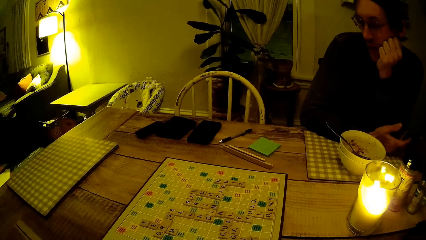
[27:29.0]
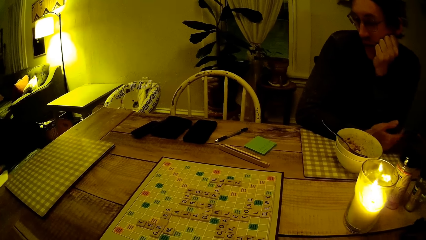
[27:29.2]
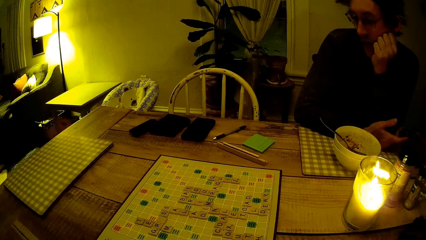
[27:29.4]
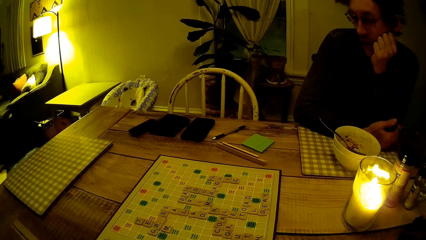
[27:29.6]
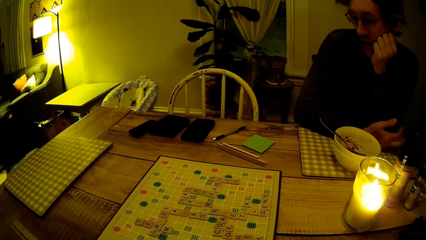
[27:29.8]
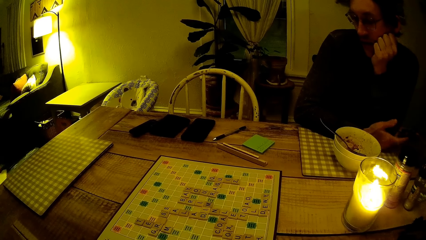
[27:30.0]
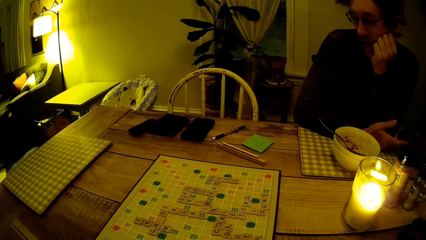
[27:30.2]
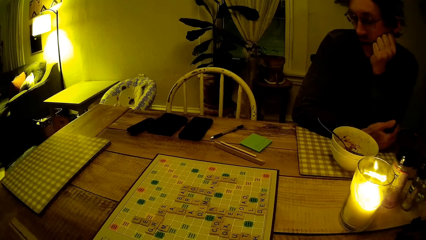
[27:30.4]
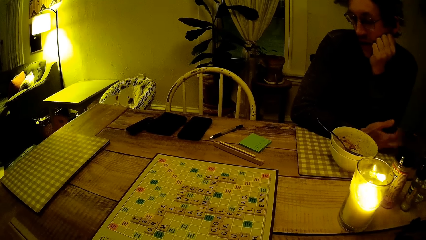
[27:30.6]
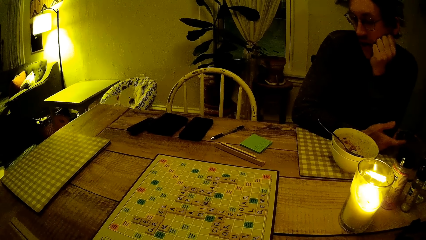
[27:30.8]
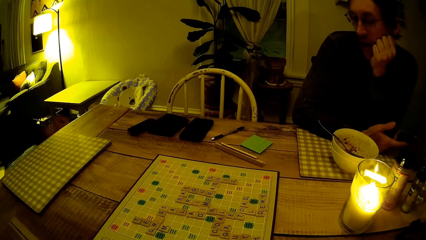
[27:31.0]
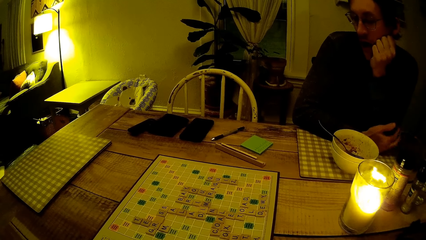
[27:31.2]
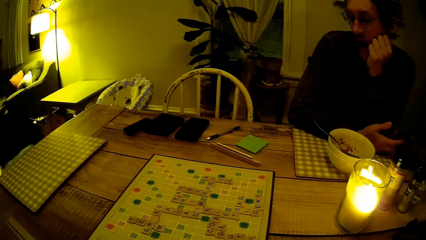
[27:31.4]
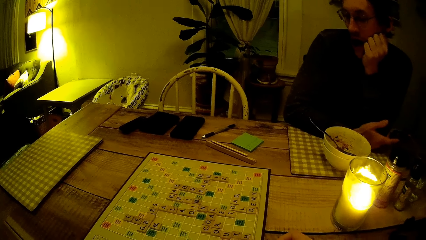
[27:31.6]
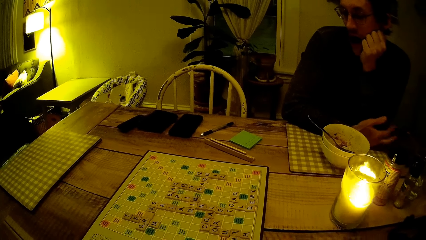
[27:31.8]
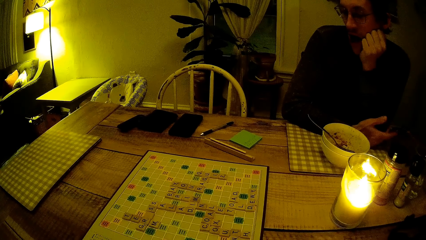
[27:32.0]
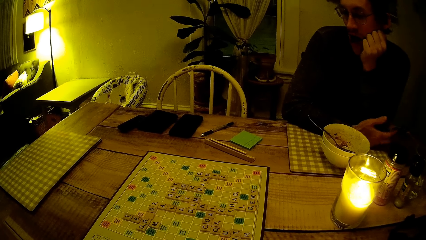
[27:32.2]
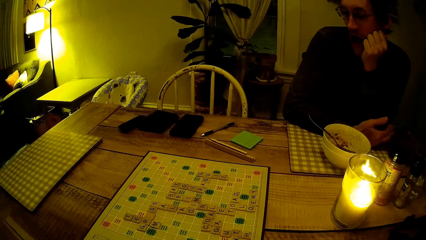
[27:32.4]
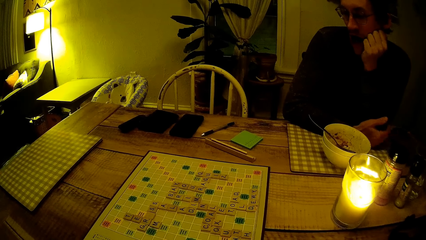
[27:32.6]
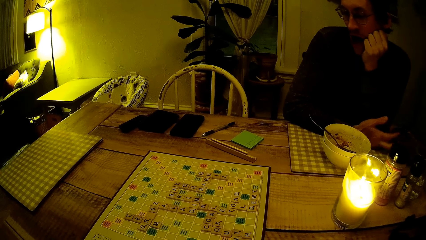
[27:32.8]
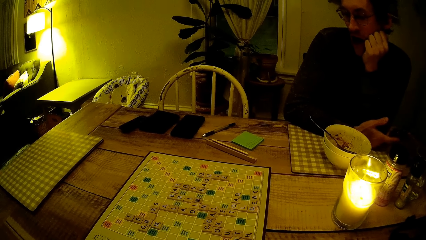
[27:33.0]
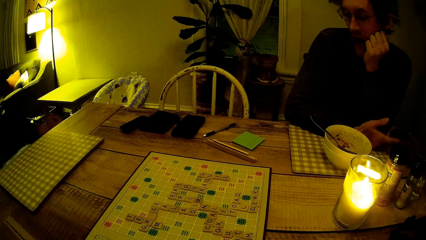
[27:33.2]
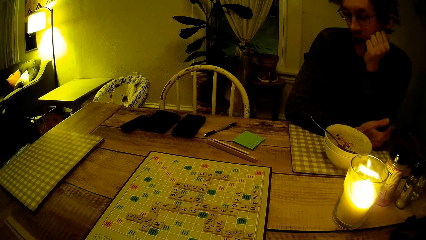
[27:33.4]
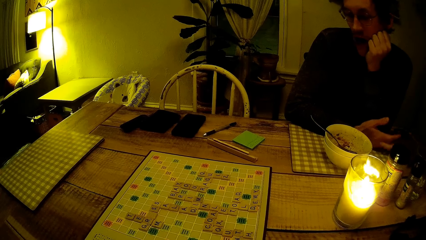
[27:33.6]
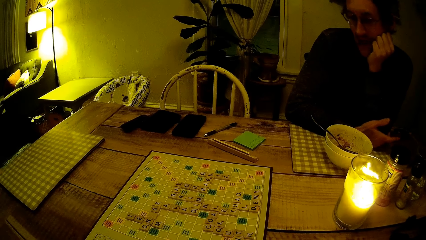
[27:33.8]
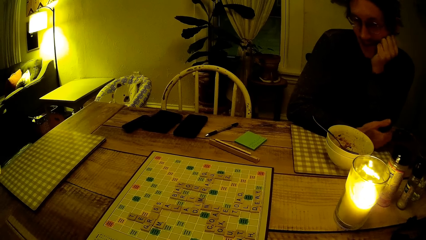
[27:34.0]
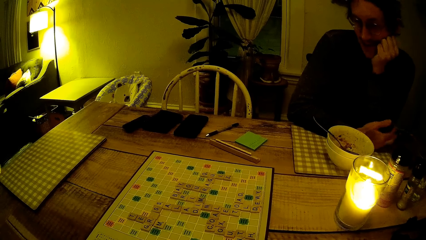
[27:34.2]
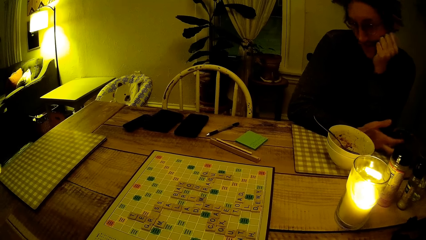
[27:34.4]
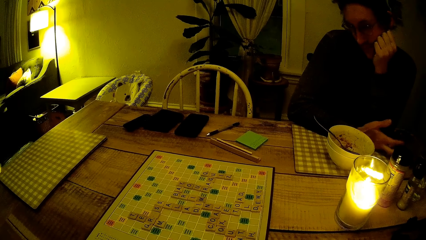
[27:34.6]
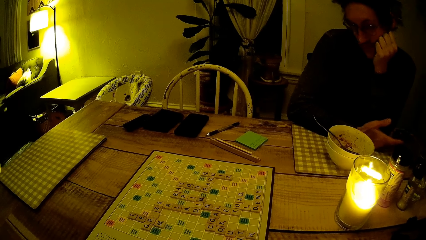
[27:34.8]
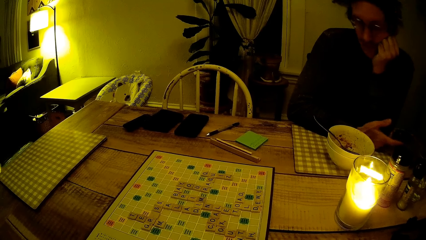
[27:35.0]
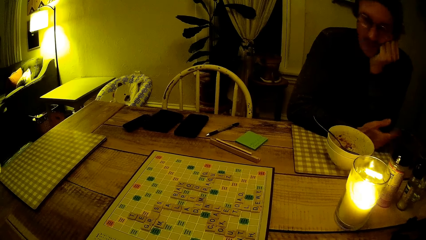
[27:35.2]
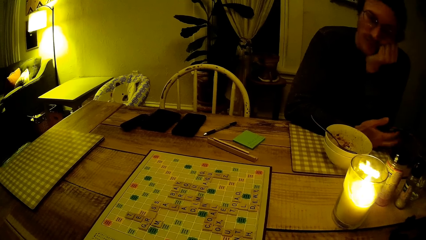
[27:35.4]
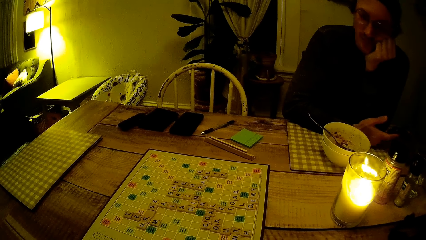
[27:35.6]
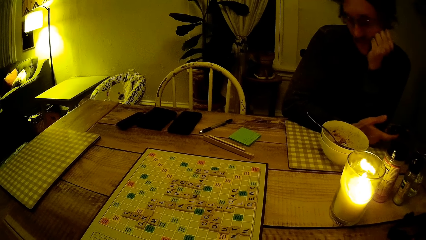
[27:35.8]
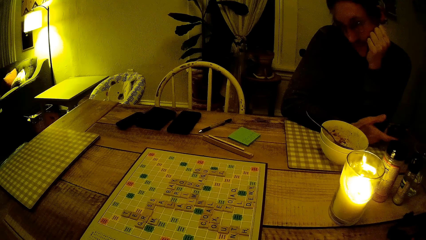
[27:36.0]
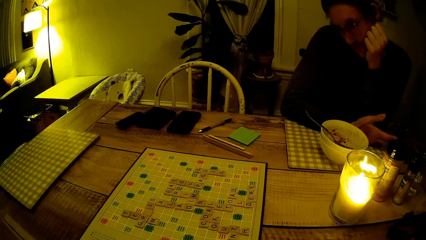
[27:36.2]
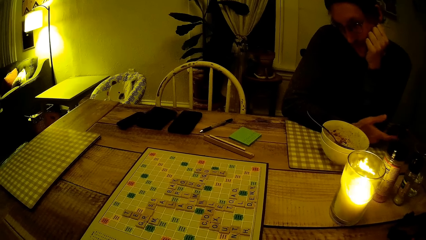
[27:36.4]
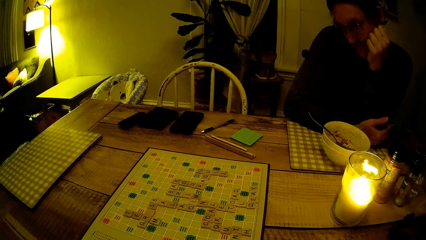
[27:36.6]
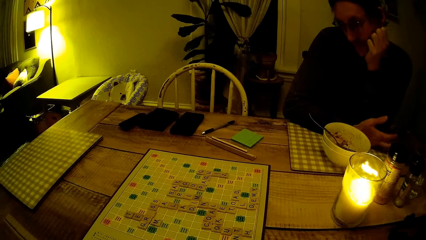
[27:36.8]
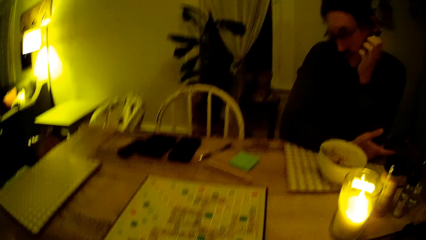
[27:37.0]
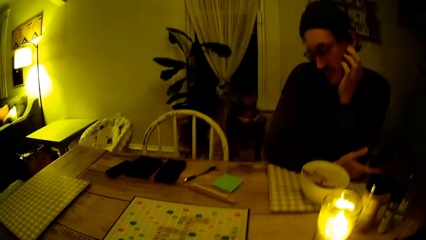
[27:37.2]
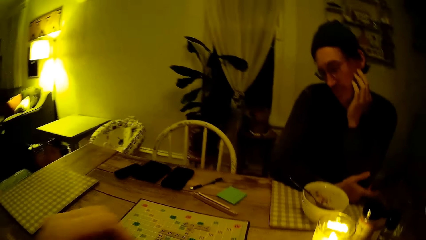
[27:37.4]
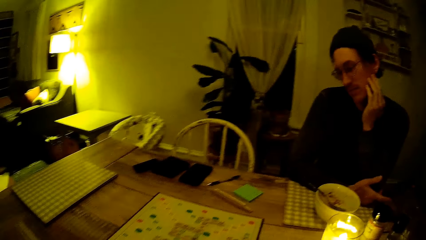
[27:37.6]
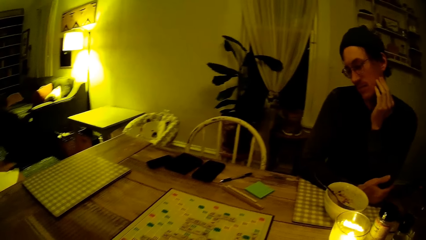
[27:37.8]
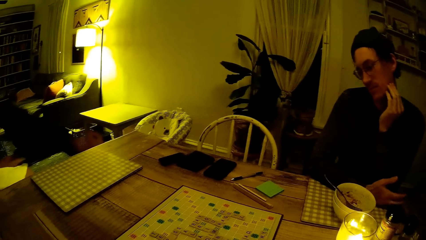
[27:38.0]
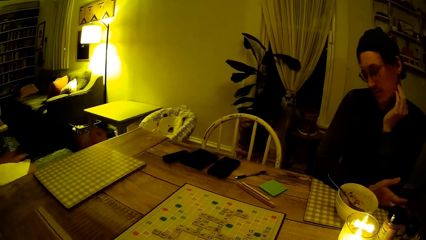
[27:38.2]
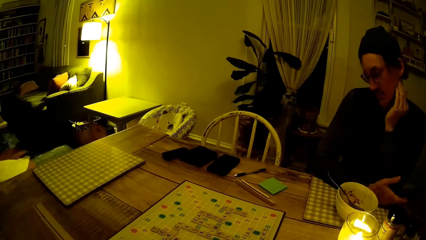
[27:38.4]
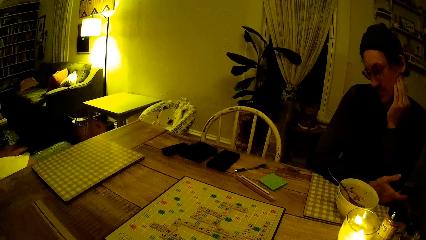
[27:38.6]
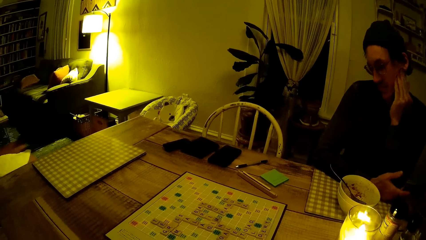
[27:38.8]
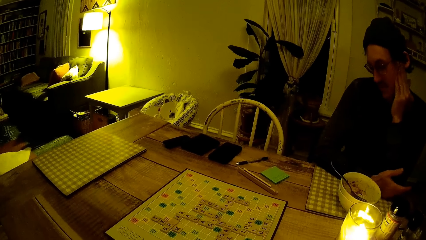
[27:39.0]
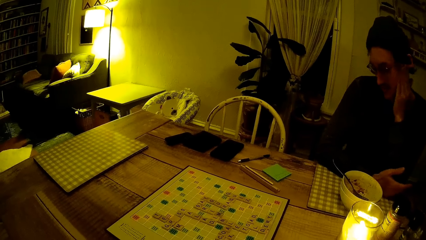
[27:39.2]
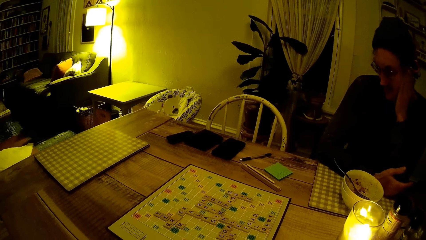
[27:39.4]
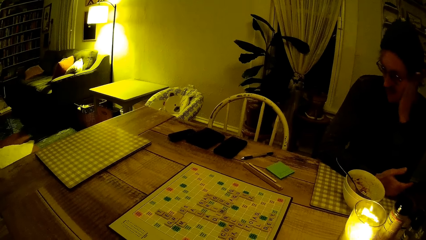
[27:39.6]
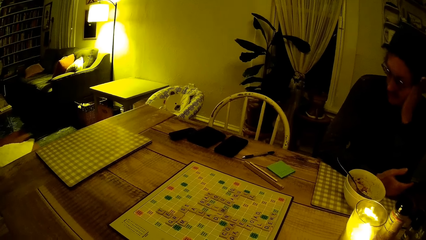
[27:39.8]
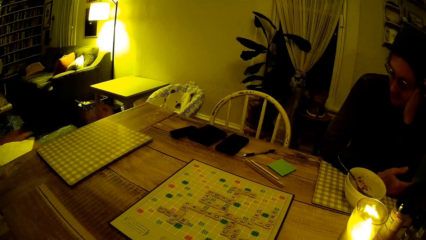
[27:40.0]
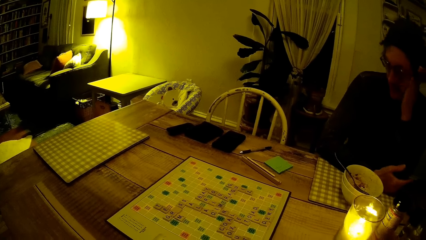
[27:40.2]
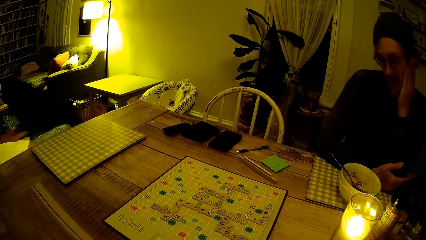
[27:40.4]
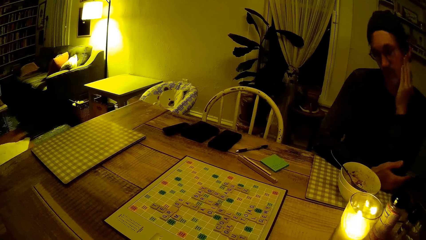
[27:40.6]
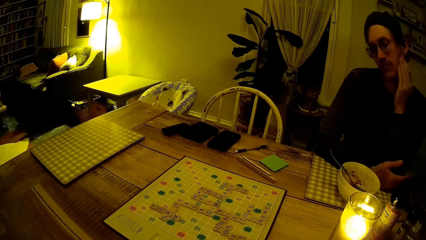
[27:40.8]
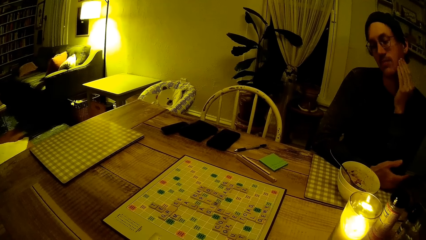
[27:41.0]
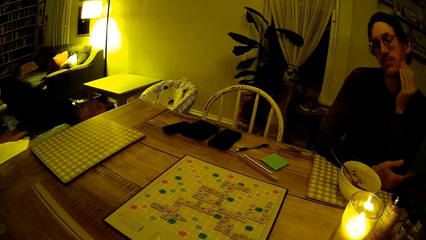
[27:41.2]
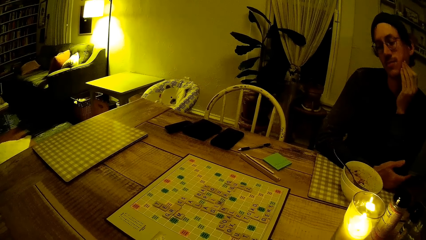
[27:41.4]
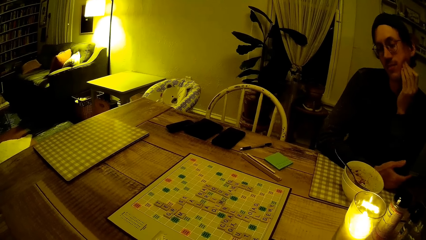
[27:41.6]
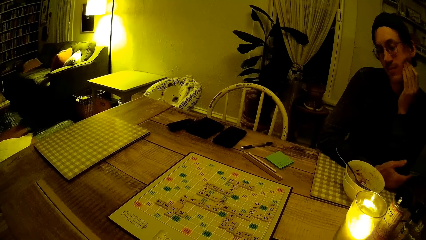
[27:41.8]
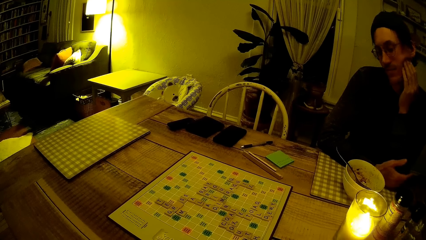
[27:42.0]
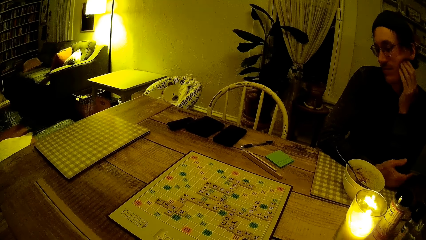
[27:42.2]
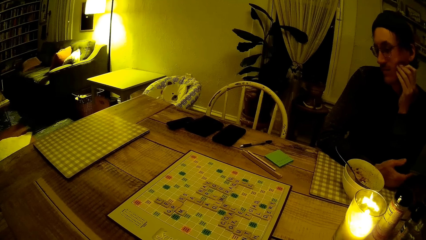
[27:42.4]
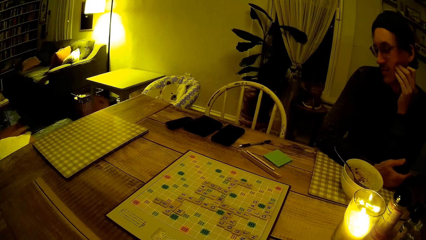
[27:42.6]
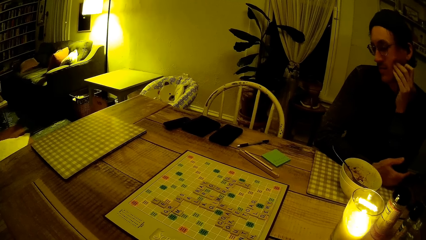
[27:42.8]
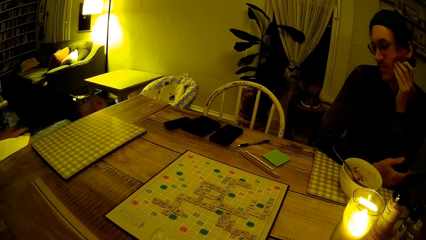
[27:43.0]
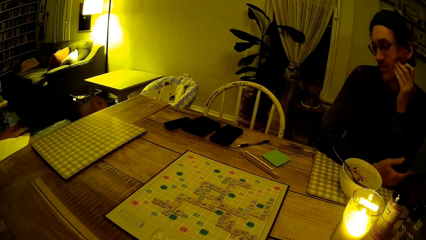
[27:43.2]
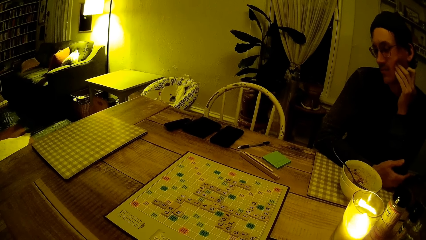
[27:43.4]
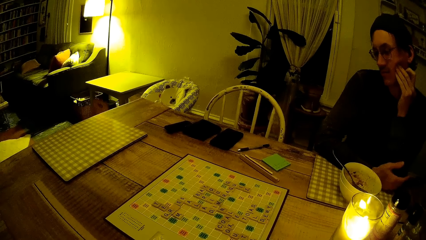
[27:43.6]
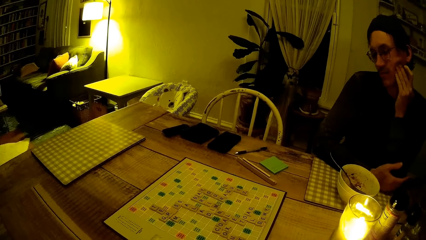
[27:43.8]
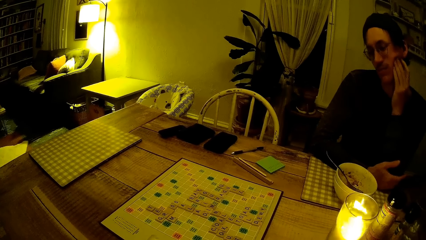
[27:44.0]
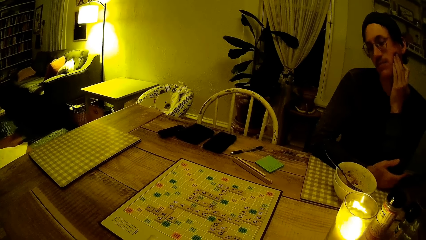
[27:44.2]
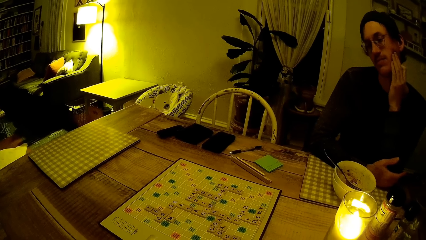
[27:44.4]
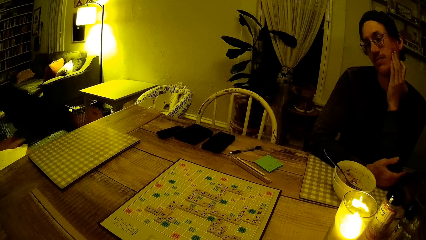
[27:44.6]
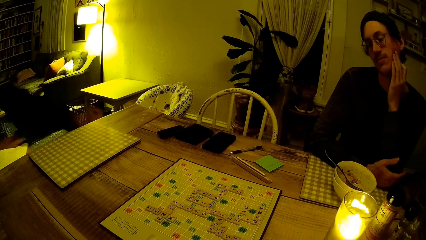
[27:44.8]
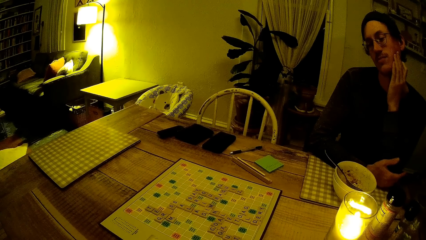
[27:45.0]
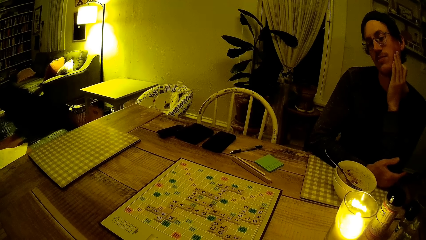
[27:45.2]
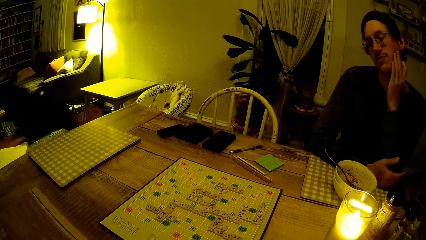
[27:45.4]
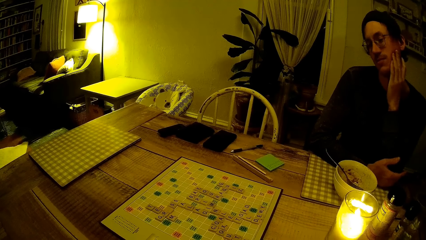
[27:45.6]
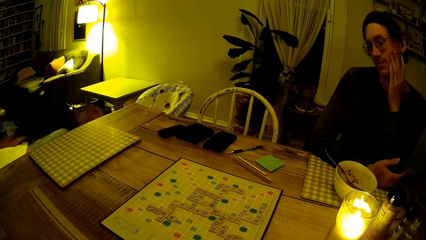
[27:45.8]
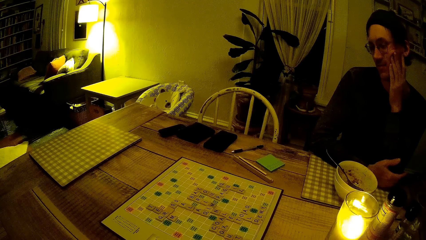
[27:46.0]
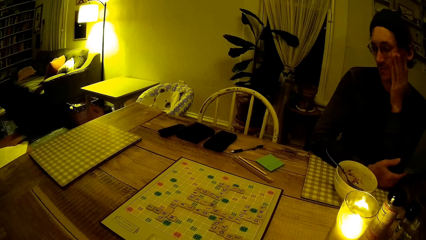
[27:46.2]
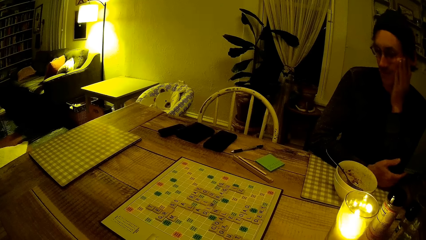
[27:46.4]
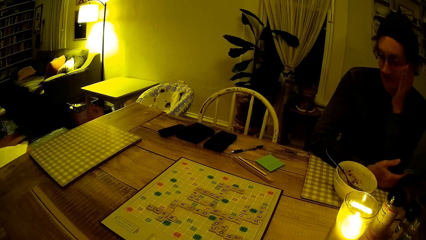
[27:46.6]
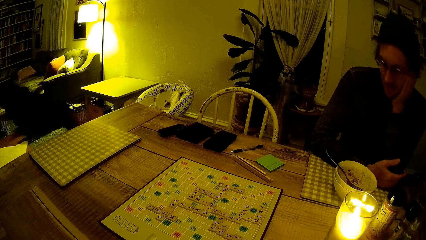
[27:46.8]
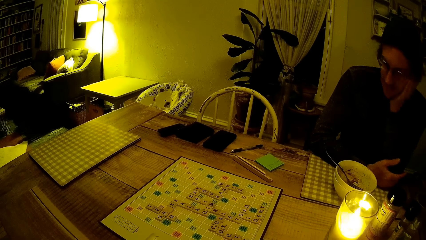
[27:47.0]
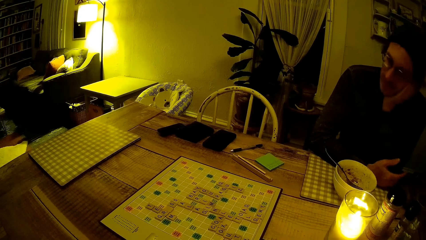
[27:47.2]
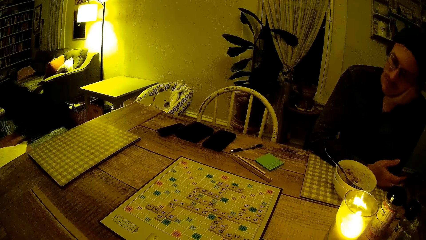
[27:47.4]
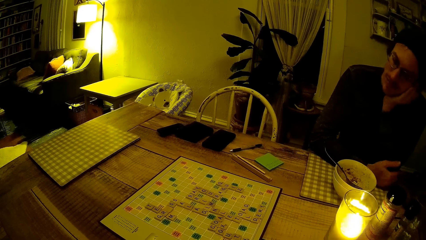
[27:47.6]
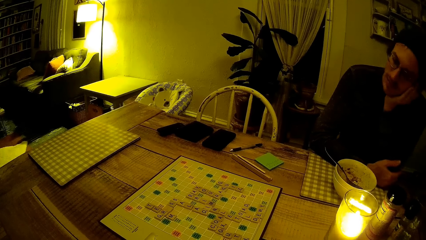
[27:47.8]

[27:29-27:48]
A person shakes the head. The camera wearer turns around. The person touches a face.
